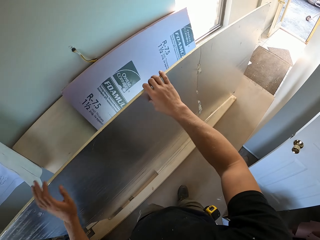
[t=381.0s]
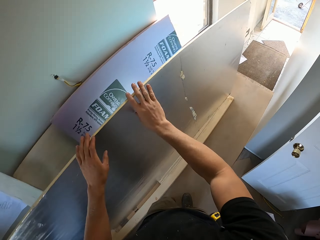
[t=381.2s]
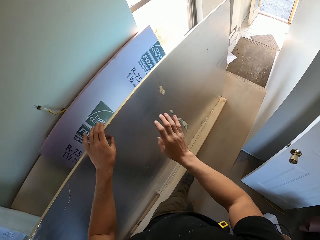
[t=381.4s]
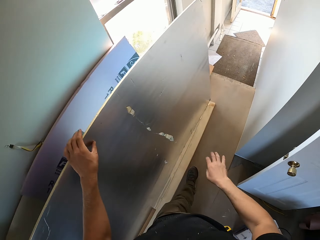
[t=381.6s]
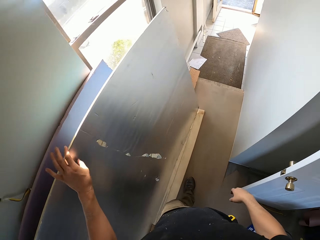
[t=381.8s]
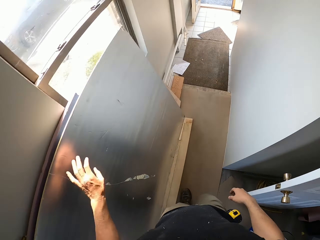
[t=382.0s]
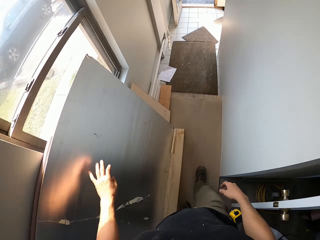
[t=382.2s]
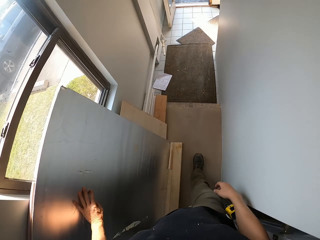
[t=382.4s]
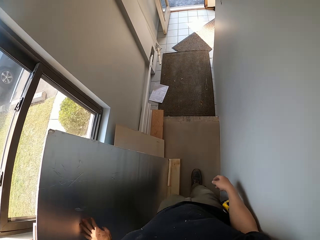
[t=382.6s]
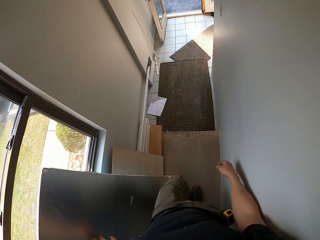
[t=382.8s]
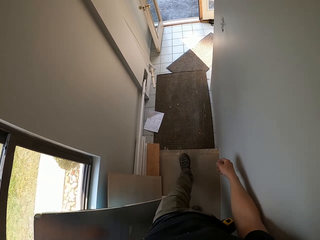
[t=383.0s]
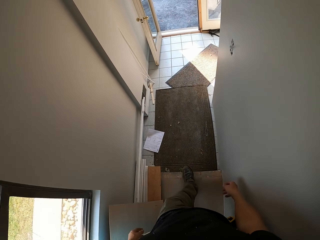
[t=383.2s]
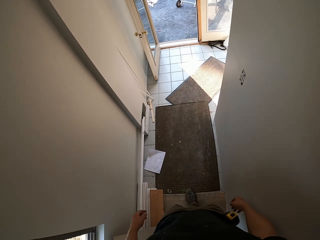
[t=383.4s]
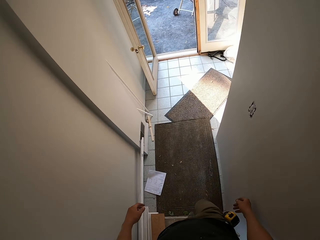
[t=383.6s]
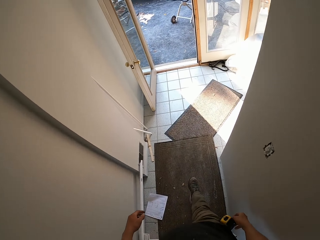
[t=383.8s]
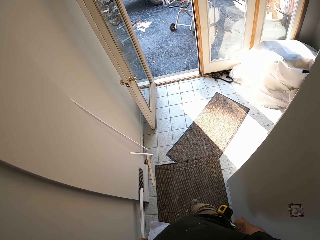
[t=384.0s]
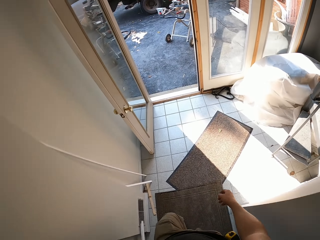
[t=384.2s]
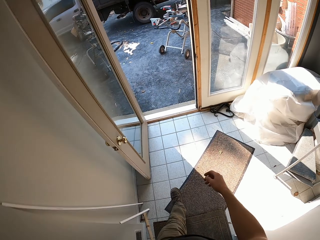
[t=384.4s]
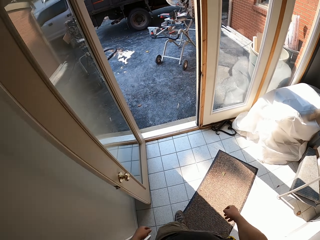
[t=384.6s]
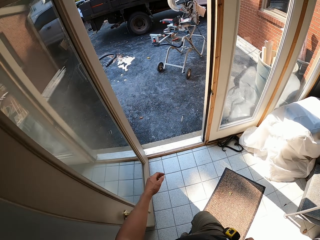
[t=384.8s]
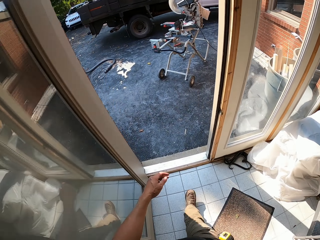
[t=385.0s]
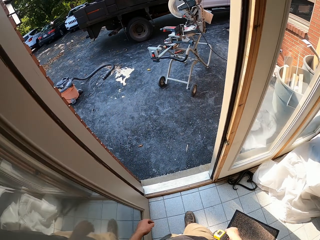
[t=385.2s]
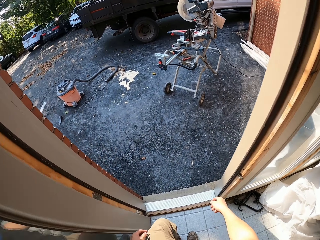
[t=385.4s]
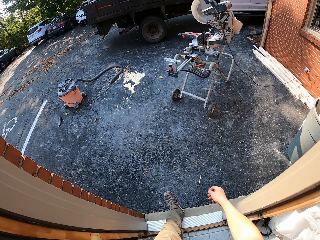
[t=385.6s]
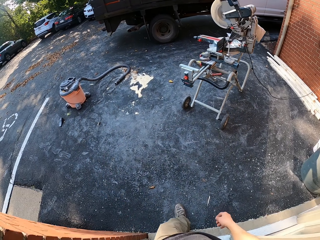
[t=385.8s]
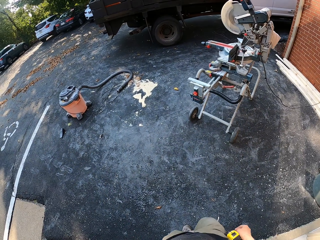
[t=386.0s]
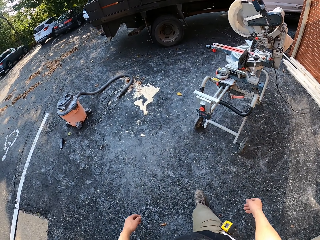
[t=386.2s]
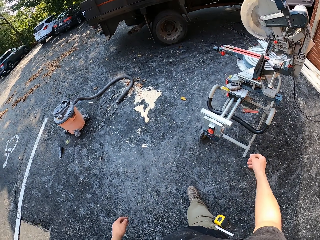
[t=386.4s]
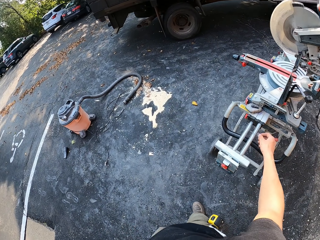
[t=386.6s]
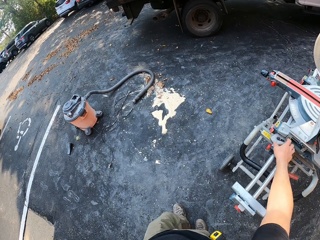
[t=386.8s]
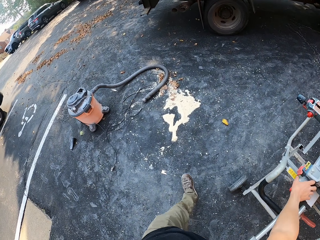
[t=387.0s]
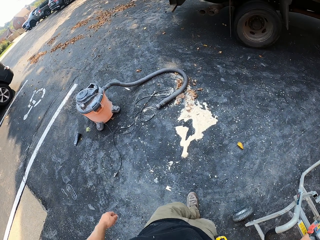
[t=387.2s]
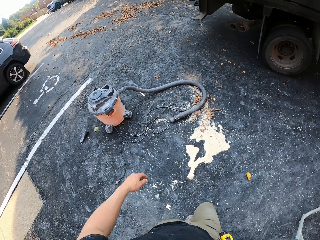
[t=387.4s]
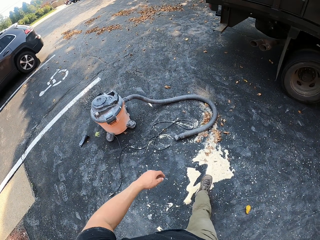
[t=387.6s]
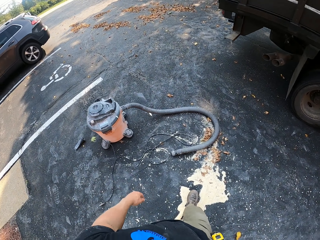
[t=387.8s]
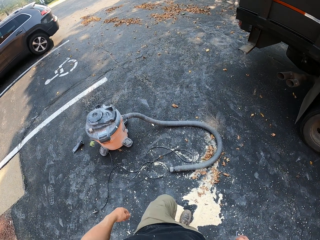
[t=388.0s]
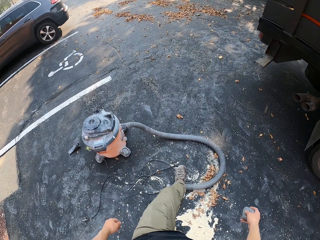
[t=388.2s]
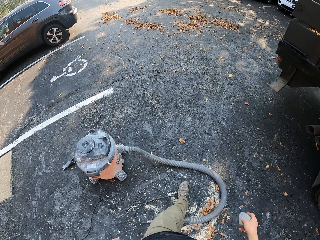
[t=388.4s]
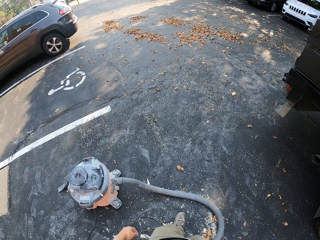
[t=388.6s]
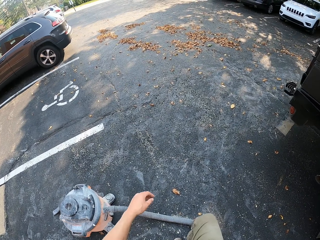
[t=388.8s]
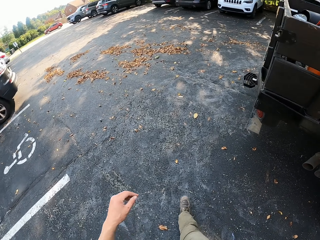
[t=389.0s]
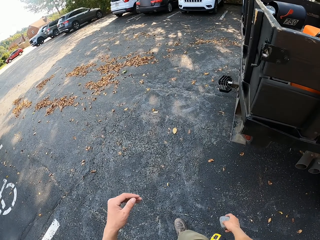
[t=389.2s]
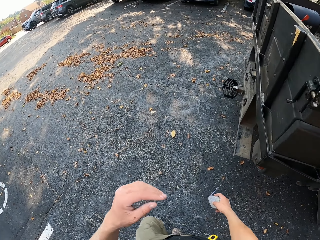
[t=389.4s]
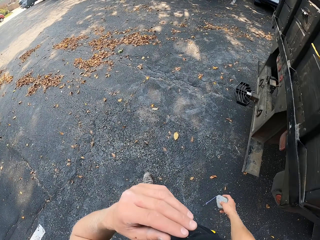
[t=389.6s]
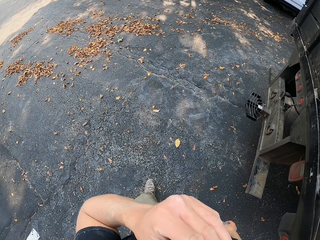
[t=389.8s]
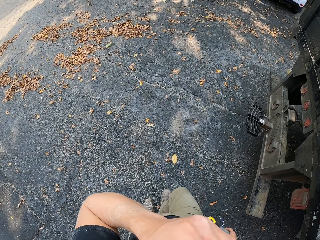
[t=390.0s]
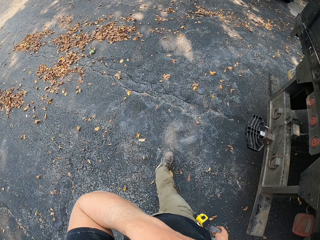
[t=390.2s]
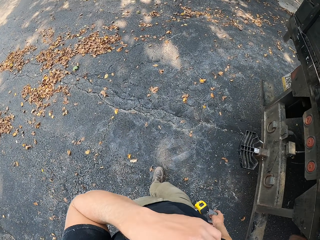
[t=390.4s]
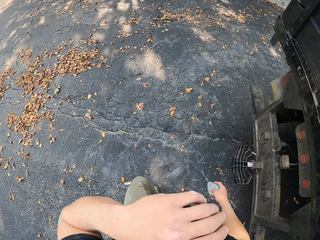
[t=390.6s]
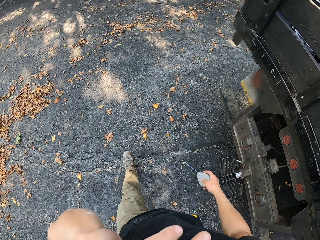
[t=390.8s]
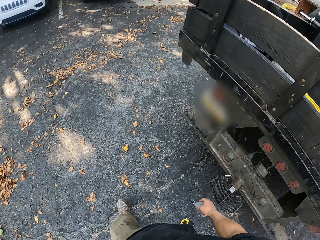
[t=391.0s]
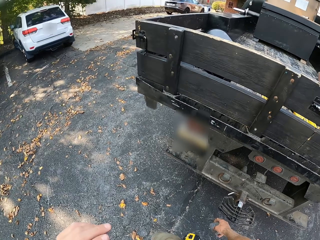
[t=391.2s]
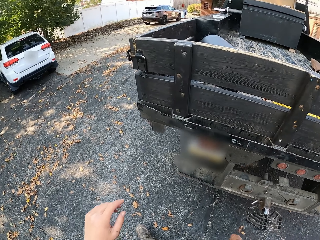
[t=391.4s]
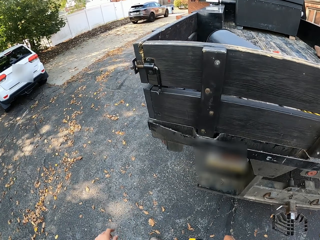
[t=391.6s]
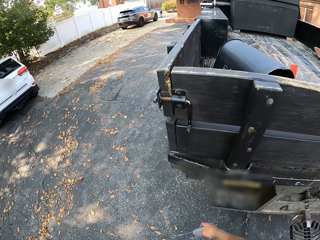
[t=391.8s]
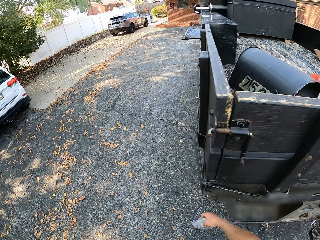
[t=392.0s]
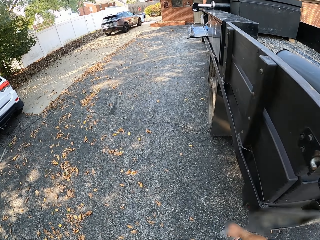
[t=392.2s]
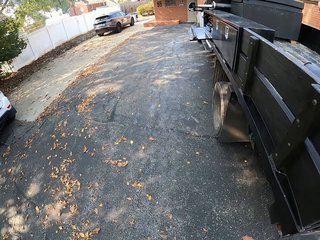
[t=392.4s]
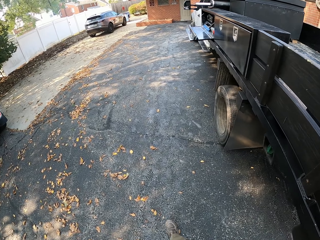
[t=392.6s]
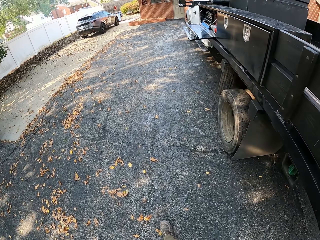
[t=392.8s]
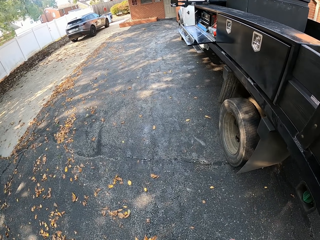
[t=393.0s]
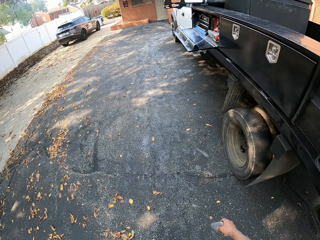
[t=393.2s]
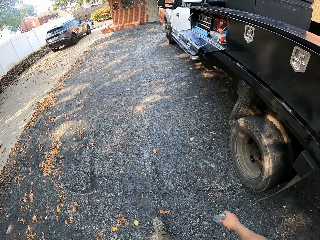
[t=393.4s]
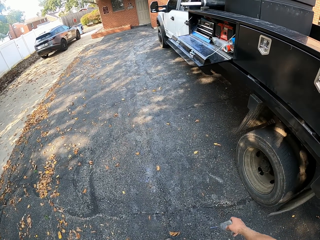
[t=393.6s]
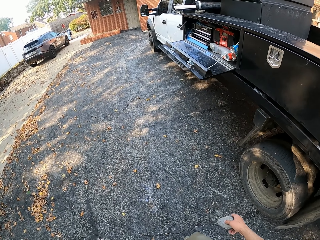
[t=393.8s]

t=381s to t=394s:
The camera wearer walks back. They pick something from the milling machine. They touch the face.

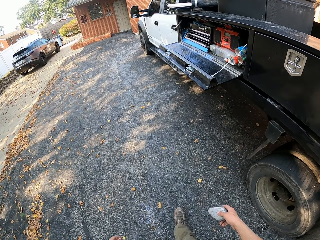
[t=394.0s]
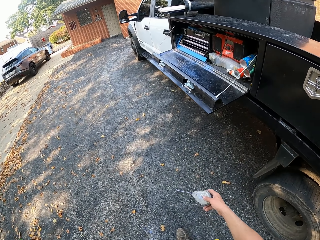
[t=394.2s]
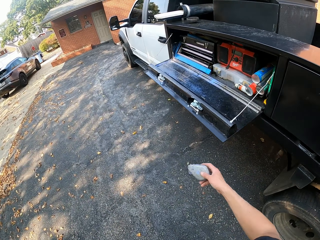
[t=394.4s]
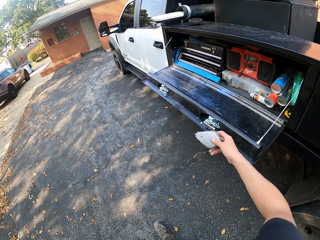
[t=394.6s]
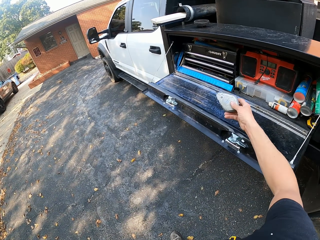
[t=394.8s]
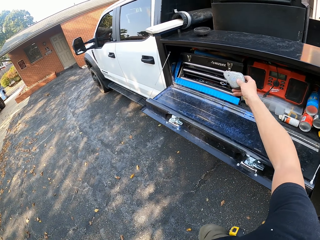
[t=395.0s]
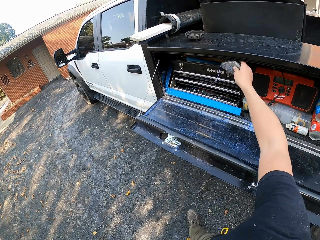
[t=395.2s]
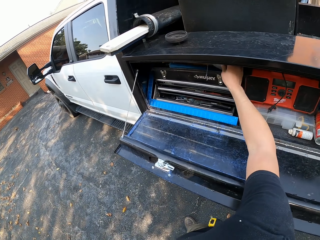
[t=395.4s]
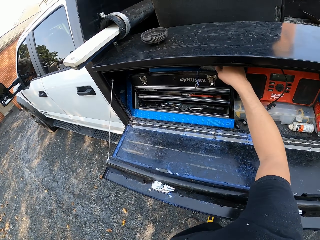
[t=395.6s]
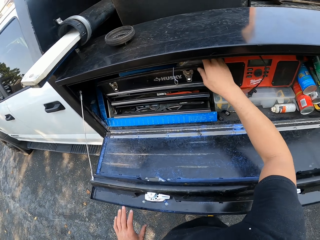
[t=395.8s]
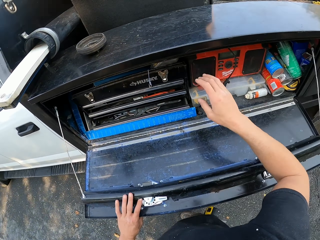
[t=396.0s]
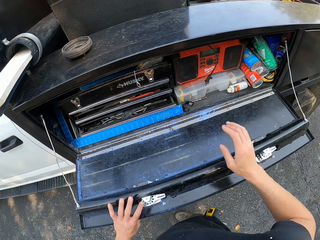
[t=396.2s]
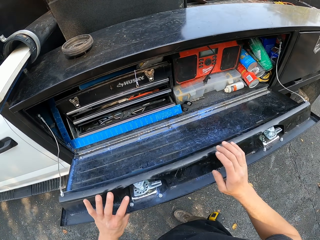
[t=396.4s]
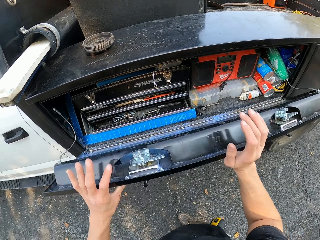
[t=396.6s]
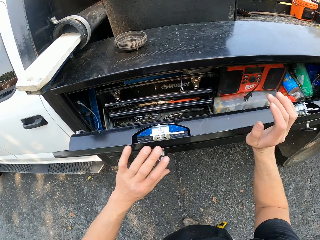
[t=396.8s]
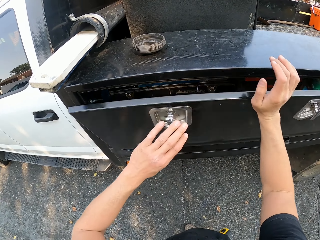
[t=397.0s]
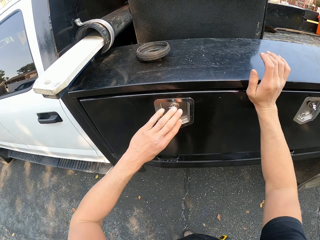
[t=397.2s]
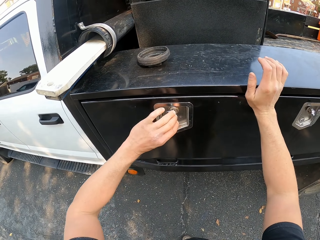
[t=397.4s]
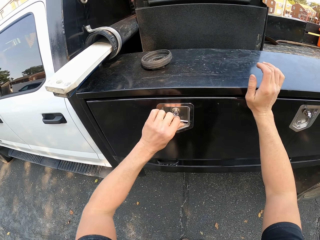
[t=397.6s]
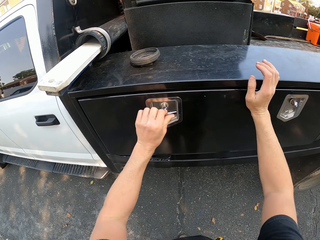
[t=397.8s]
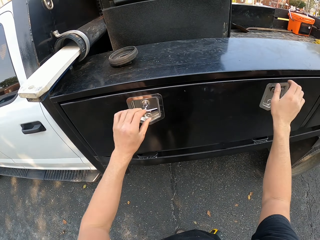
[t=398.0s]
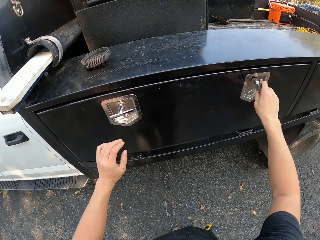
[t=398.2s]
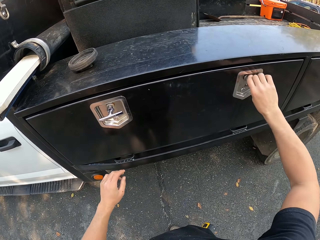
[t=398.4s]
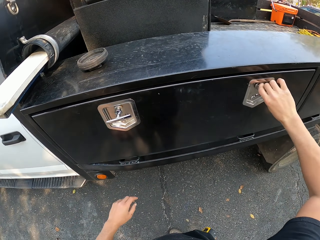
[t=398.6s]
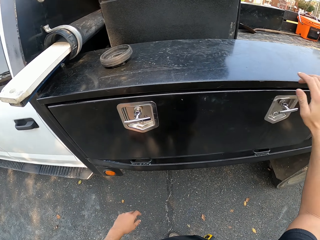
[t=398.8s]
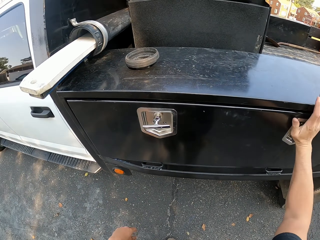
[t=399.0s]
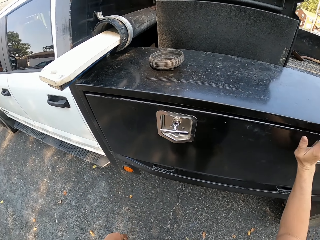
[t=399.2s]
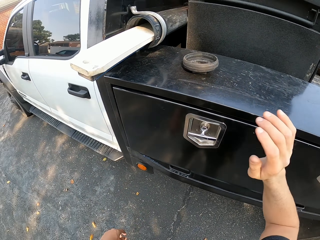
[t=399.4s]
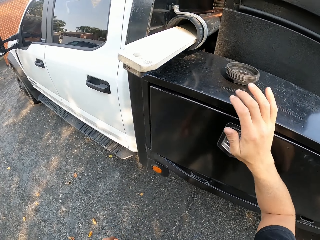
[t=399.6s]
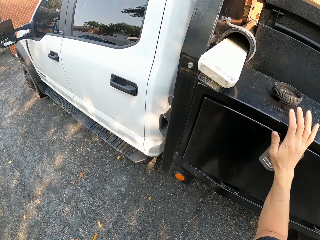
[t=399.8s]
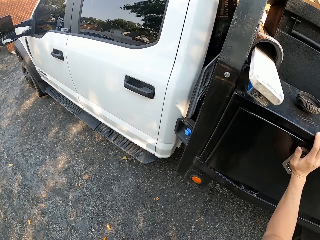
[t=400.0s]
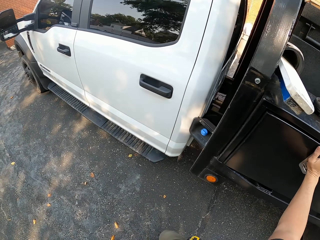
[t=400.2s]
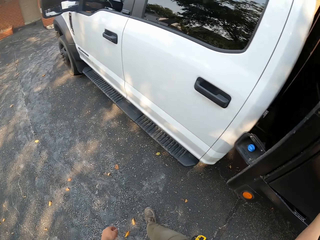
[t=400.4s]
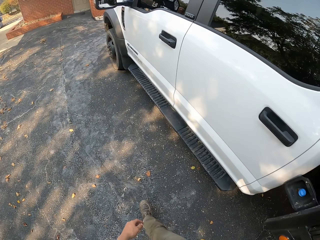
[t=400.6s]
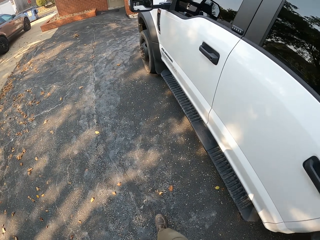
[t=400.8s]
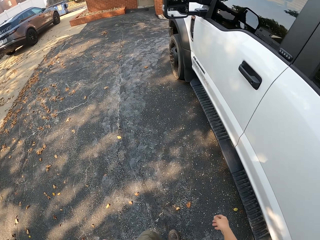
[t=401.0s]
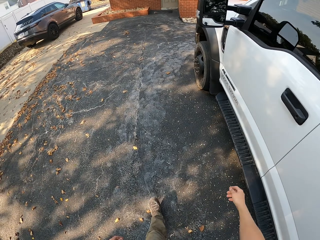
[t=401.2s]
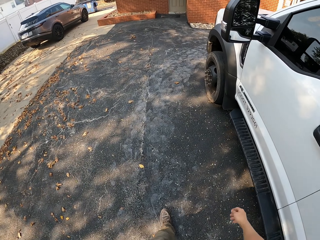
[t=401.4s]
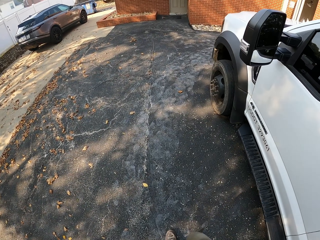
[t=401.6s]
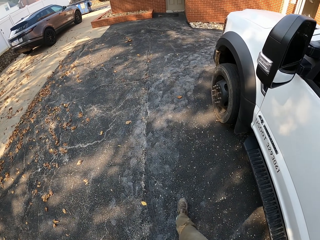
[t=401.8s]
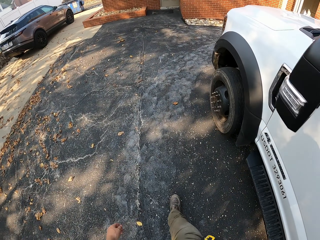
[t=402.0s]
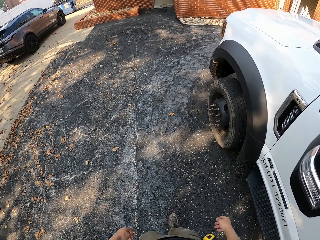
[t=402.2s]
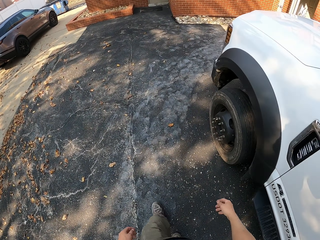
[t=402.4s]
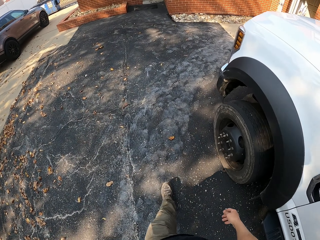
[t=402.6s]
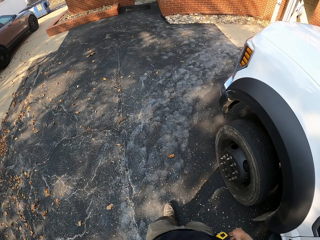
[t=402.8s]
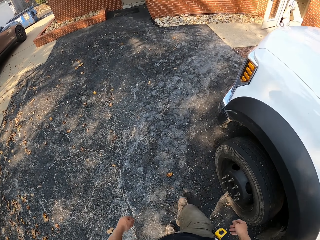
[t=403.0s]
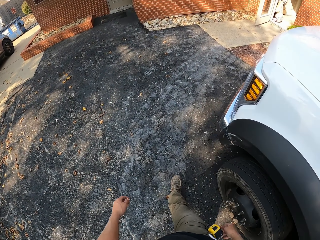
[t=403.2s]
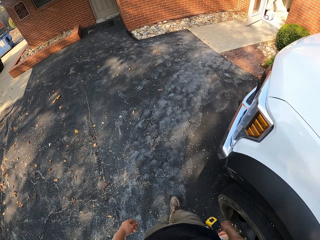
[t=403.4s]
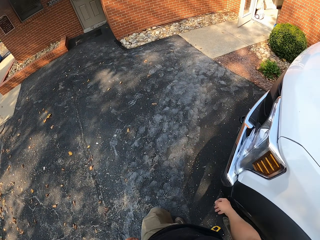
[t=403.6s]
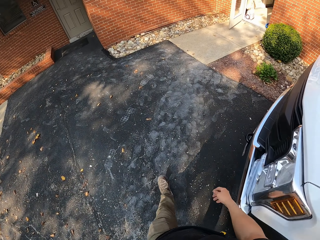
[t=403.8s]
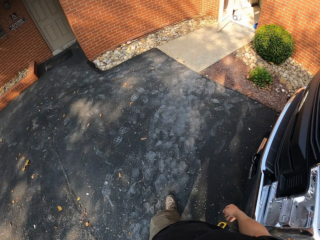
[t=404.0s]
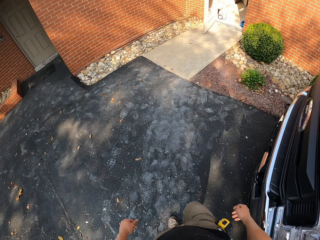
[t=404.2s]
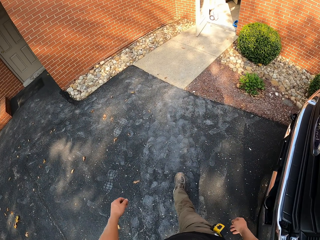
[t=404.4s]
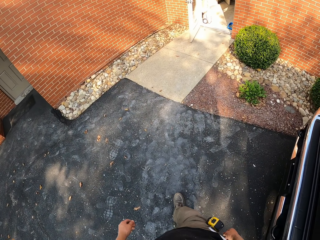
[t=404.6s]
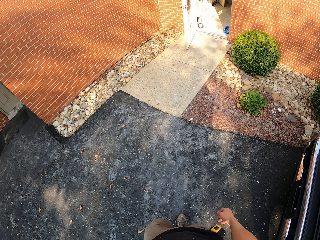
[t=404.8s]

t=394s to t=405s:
The camera wearer puts a box in the tool box of the truck. They close the tool box. They walk.
